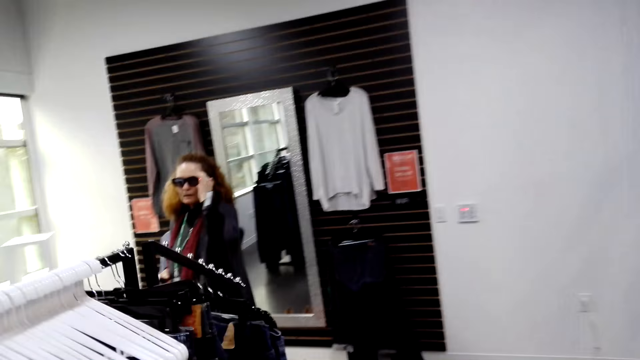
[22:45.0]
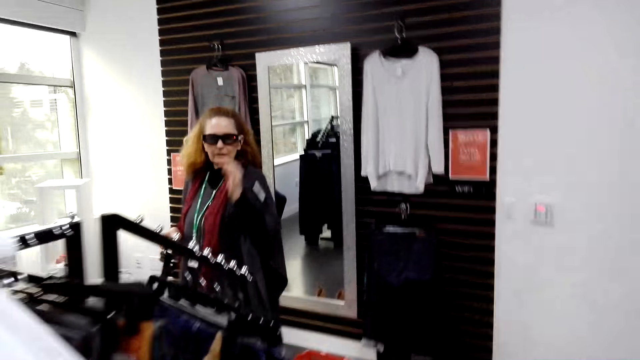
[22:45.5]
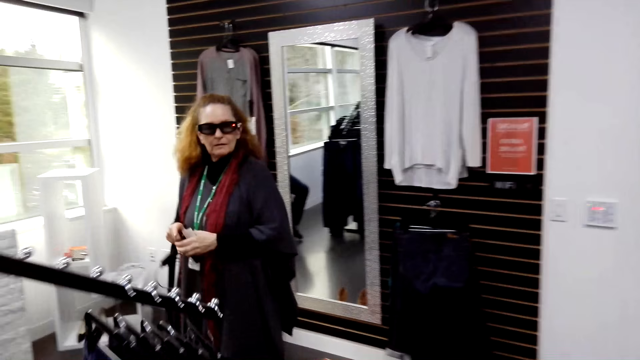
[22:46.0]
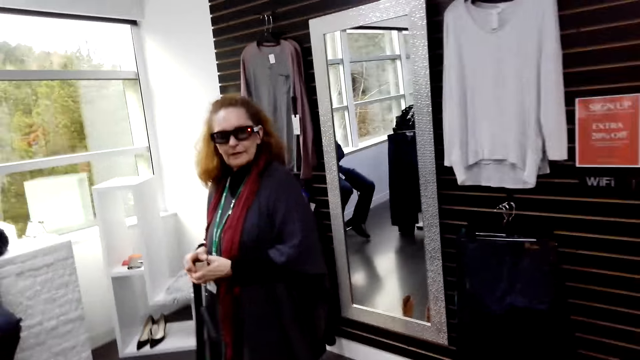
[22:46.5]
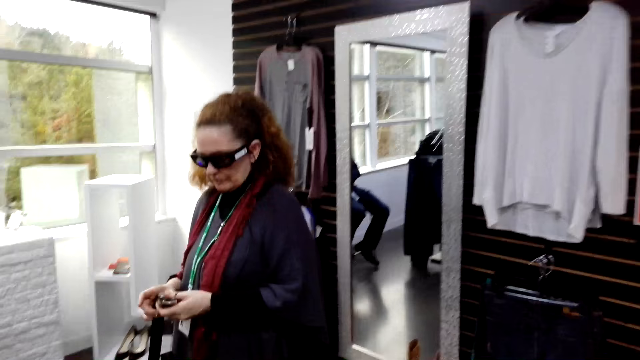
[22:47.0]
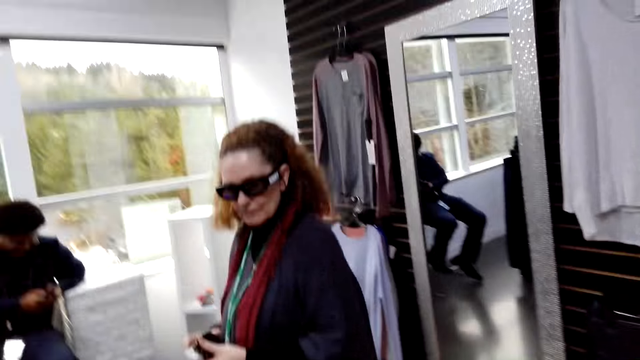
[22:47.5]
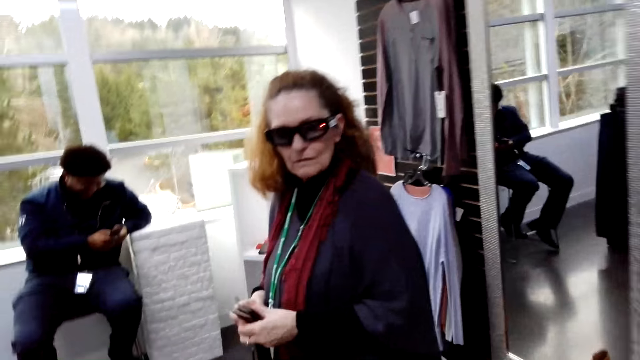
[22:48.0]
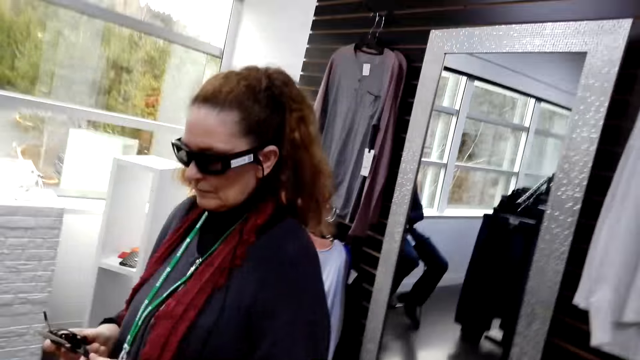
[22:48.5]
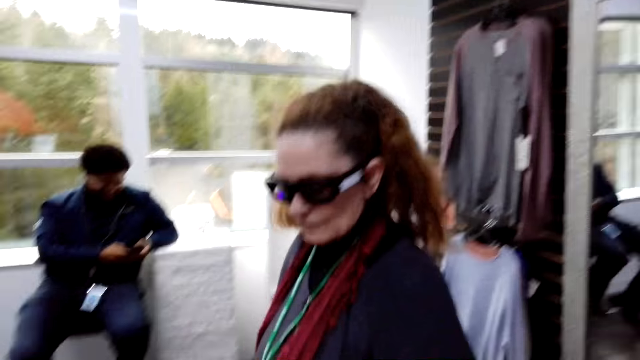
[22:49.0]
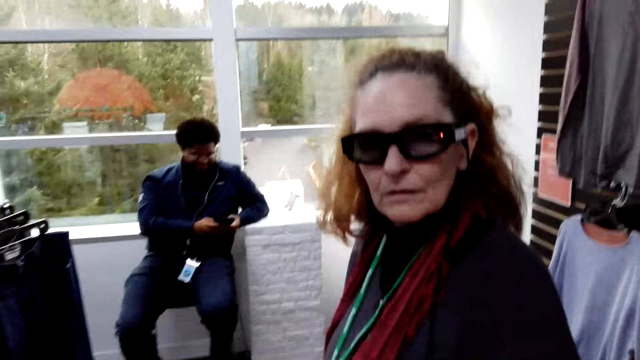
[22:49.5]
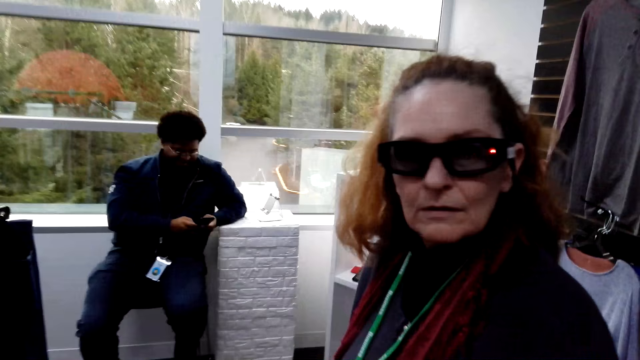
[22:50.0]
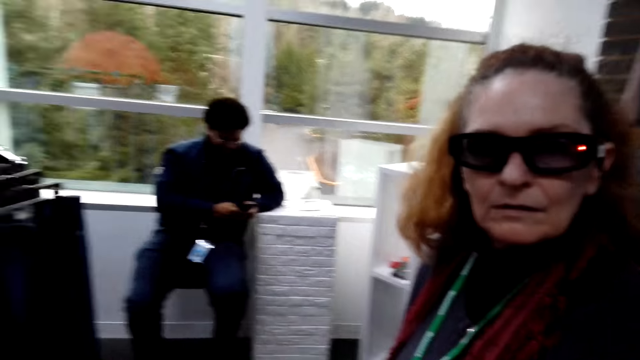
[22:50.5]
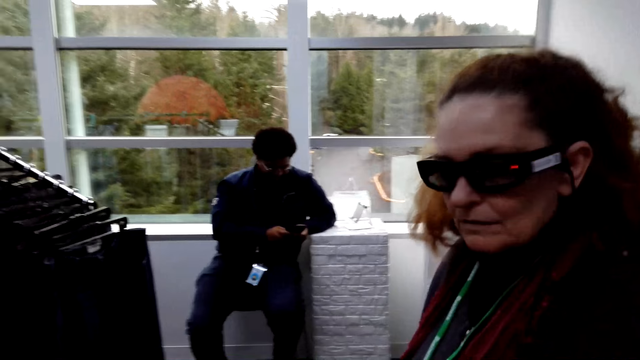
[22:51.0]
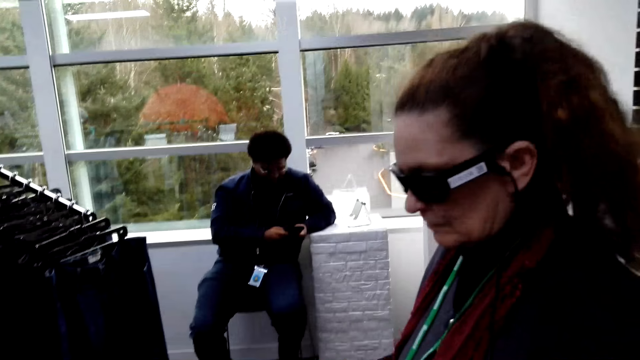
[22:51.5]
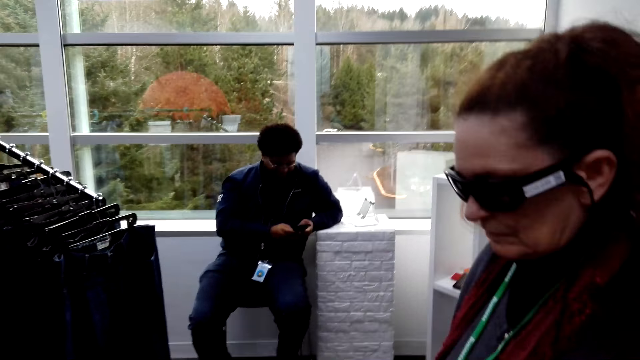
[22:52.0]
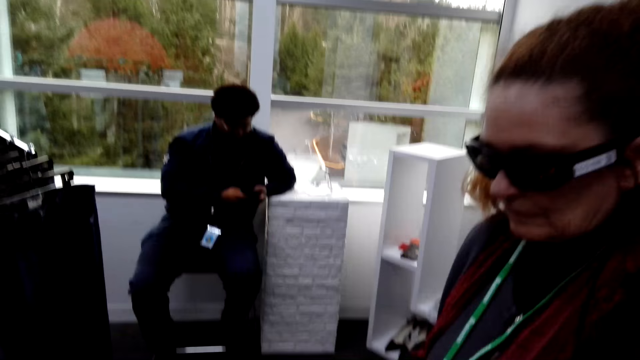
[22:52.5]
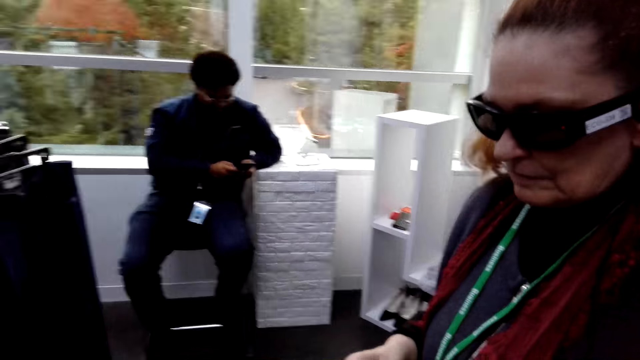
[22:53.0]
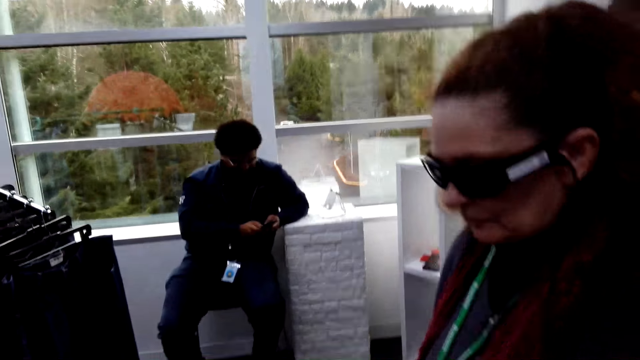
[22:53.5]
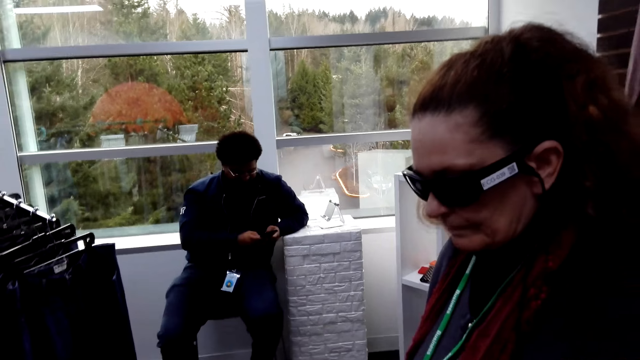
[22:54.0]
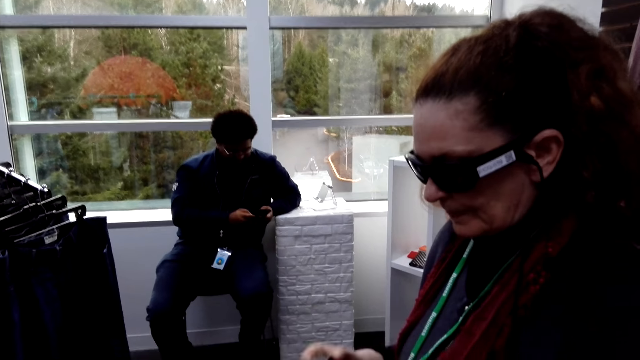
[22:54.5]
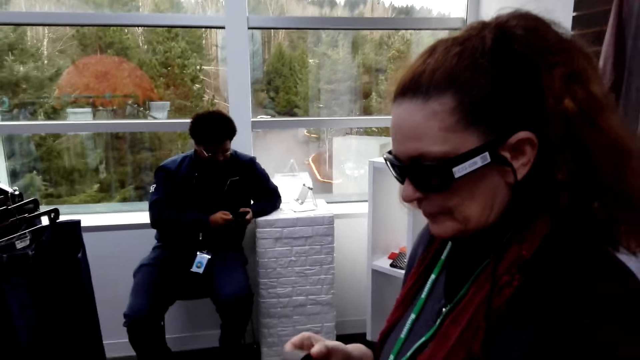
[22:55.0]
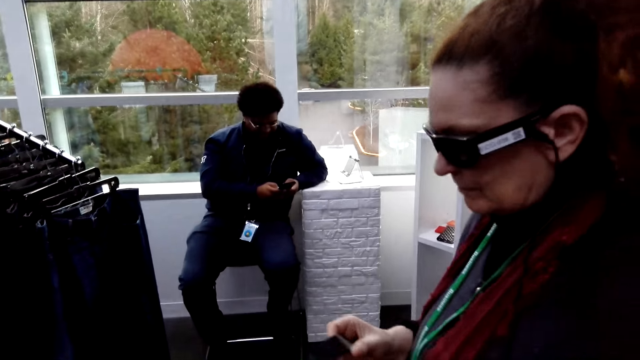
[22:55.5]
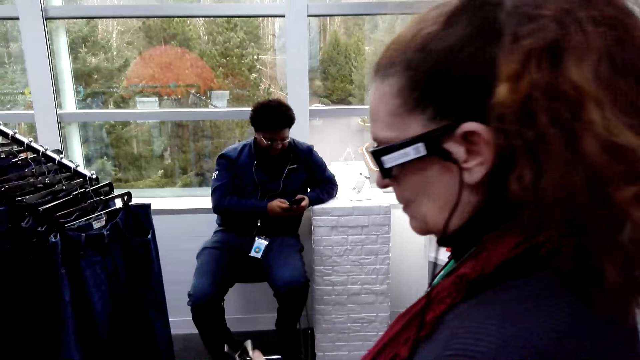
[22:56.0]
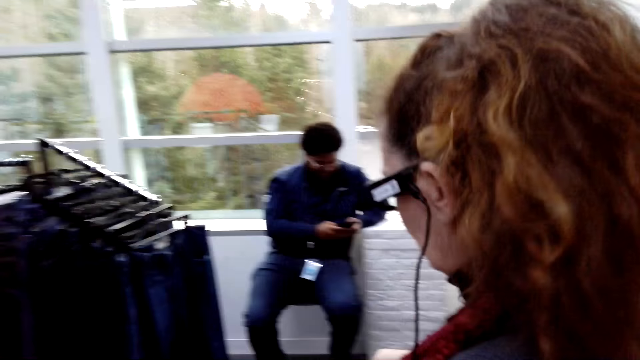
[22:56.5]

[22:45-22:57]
The camera wearer walks around. They look at a woman. They turn around. A man holds a phone. The camera wearer converses with the woman. They turn around. Another man looks down. The camera wearer turns around. The first man holds the phone.

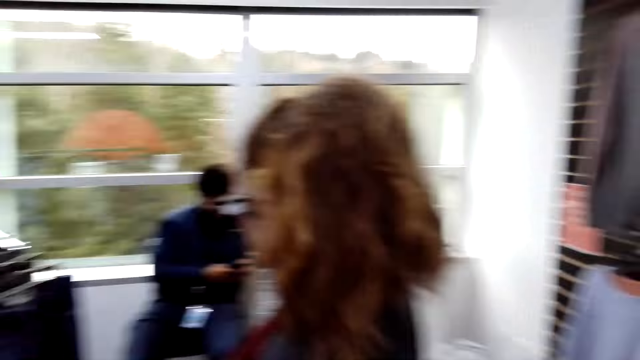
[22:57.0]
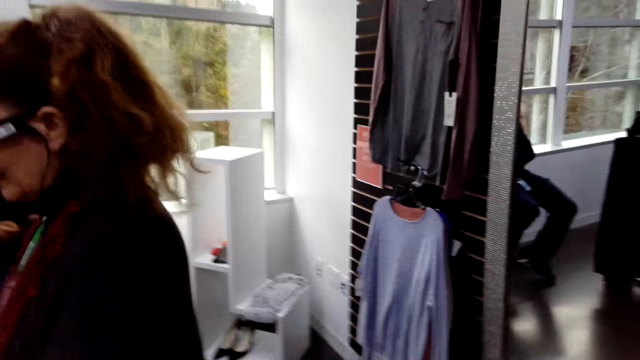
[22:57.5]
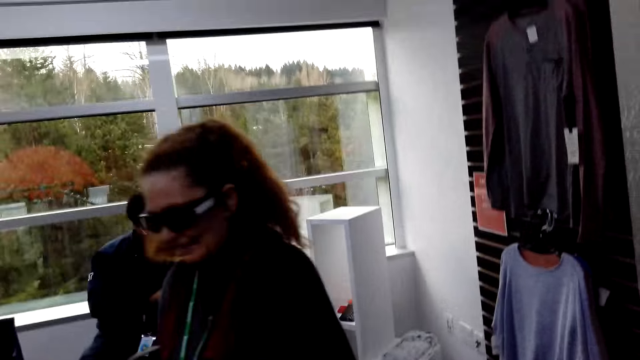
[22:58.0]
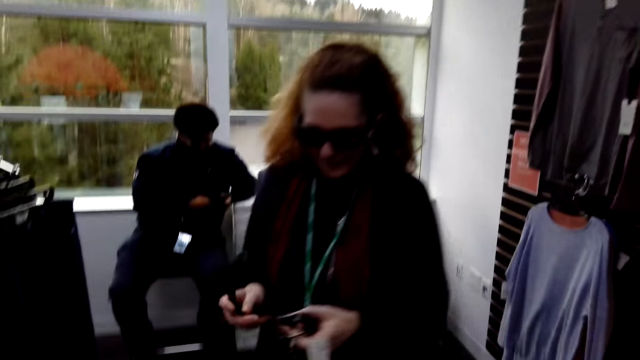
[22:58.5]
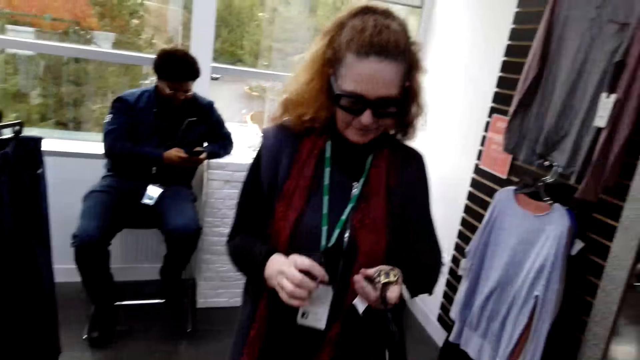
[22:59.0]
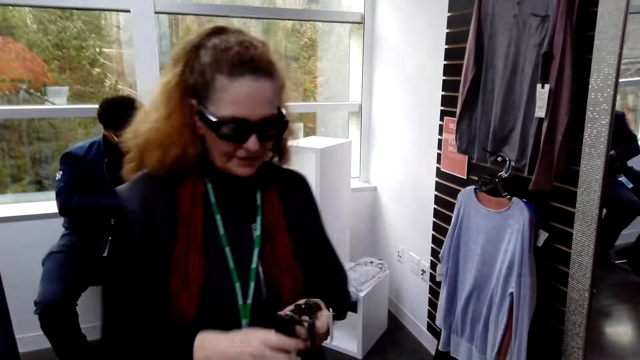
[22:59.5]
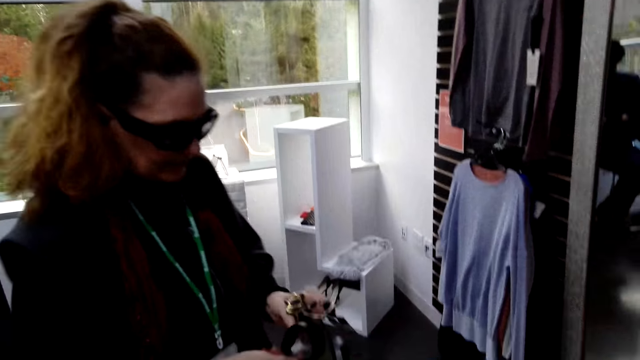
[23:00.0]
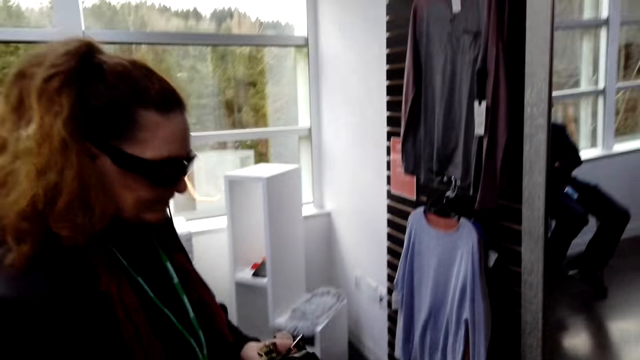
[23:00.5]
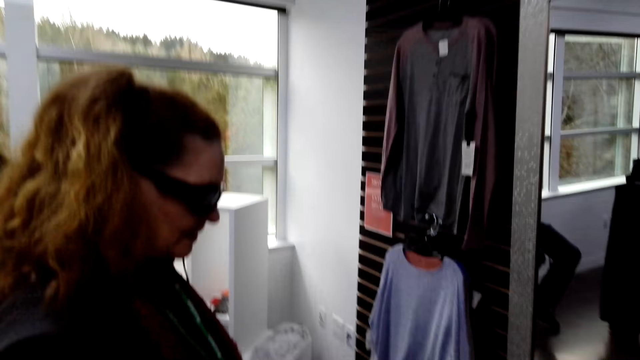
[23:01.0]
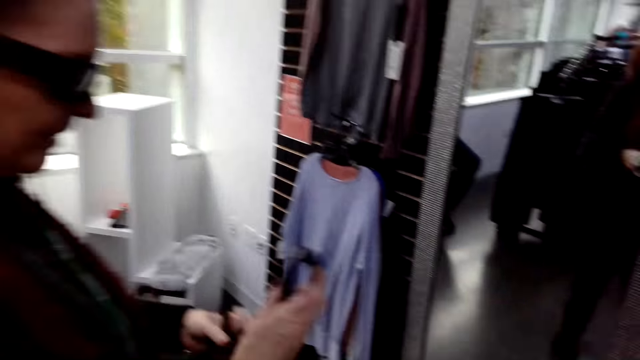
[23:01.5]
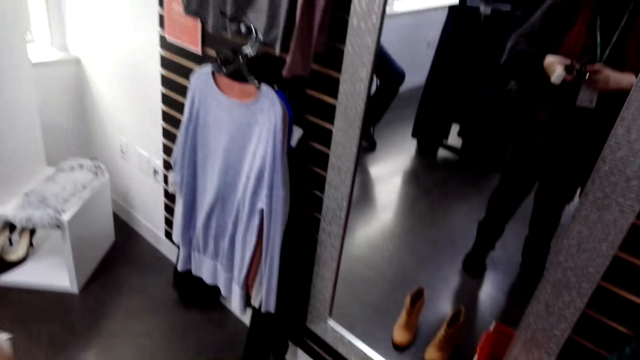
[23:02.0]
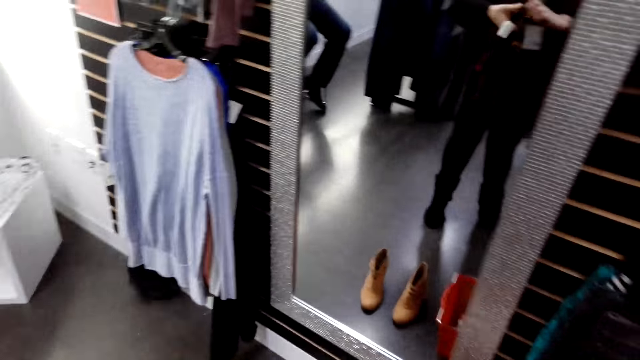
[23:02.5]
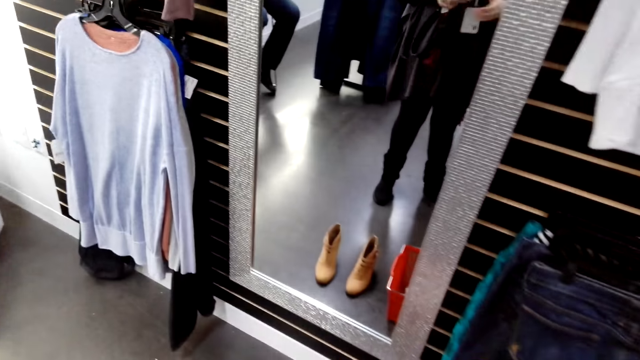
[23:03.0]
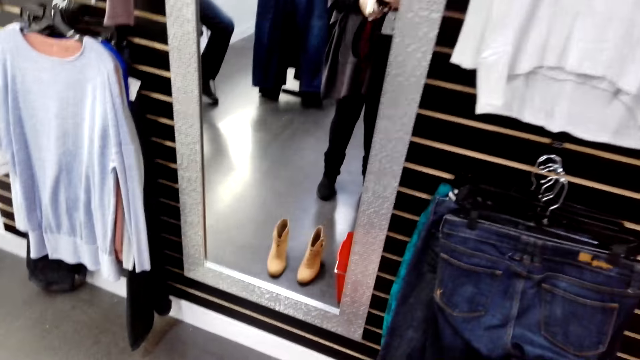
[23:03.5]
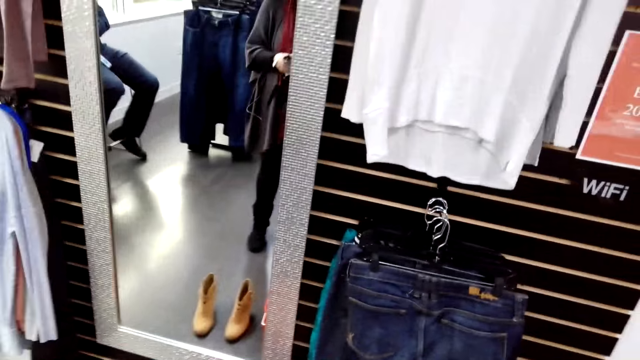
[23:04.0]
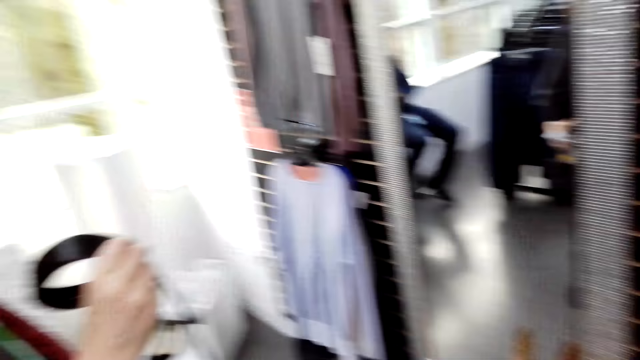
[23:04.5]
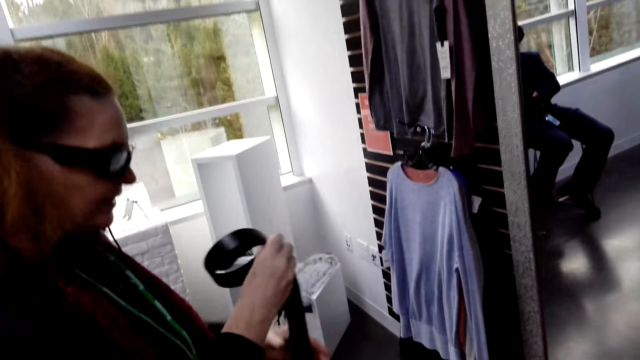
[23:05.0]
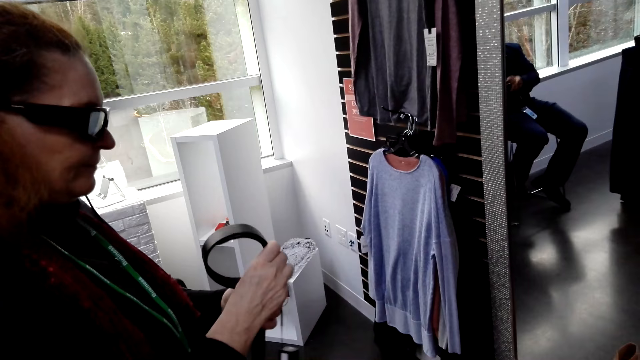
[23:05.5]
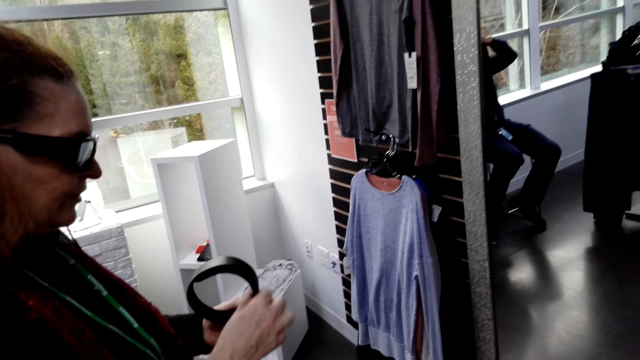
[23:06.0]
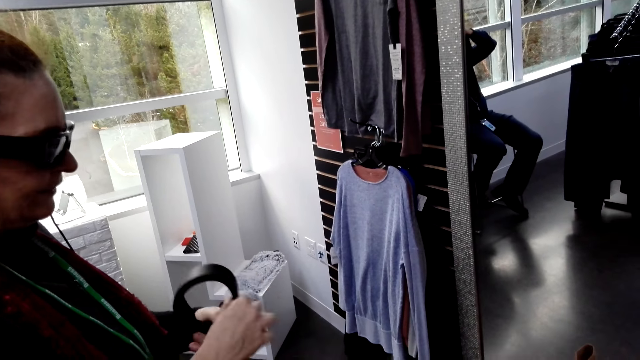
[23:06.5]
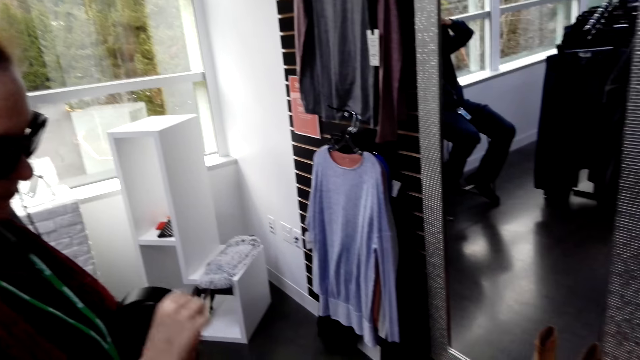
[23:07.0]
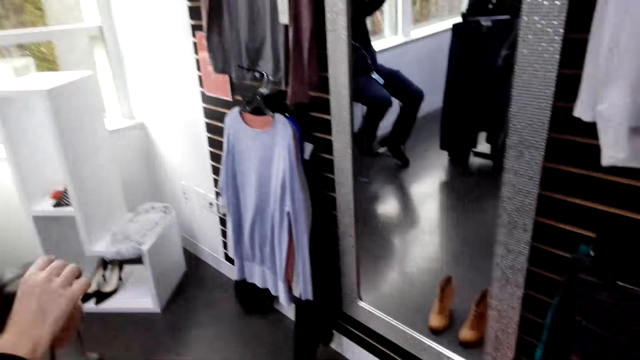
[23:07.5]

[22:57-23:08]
The camera wearer turns around. They look around the shop. A man holds chains. A woman converses with the camera wearer. The man turns around. The camera wearer looks at the mirror. They turn around. They converse with the woman. They converse with the woman again. The man holds a belt.
